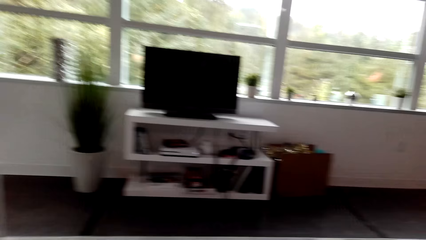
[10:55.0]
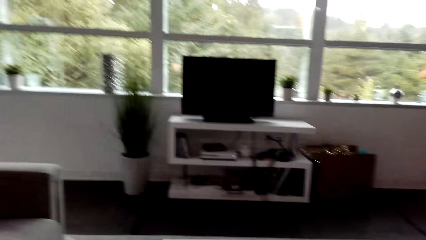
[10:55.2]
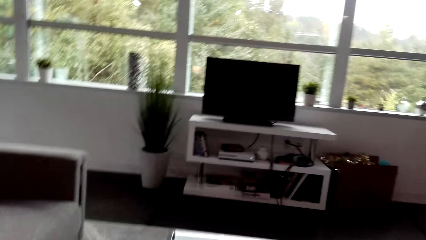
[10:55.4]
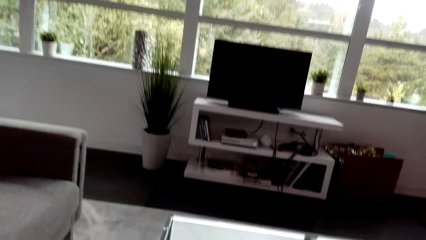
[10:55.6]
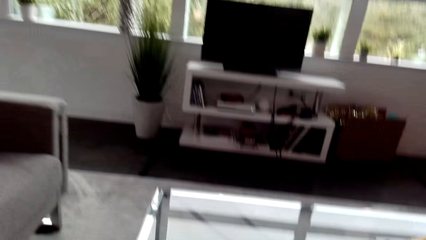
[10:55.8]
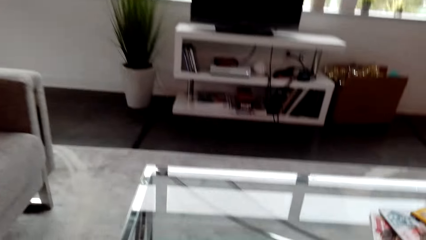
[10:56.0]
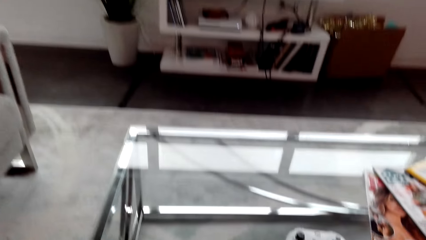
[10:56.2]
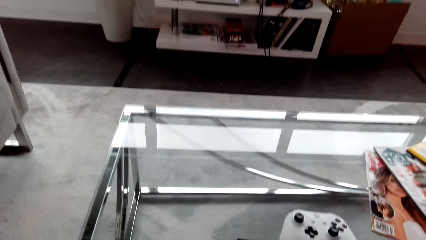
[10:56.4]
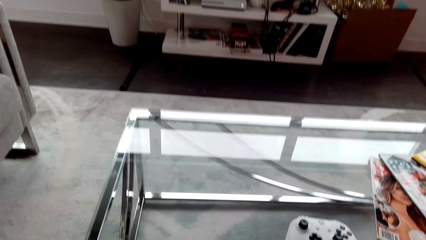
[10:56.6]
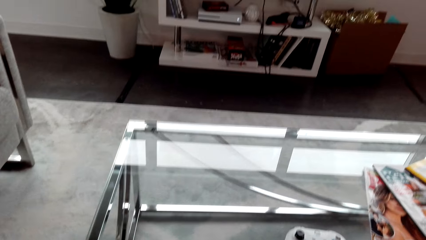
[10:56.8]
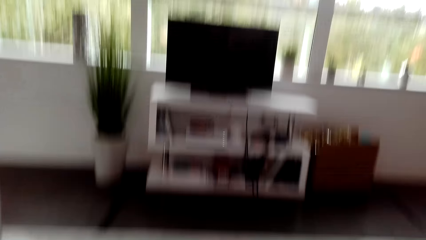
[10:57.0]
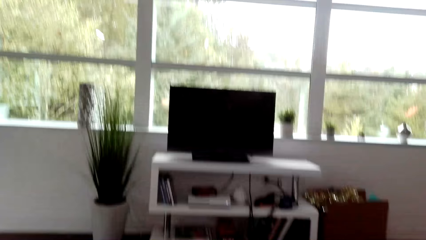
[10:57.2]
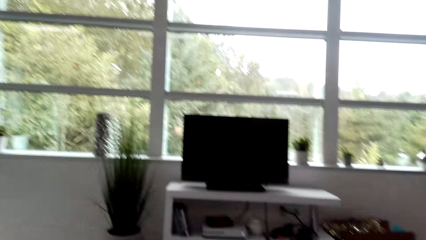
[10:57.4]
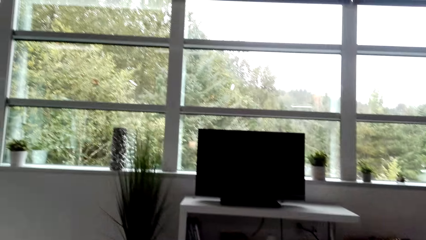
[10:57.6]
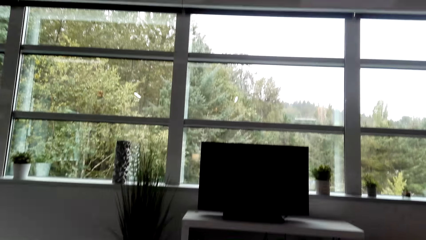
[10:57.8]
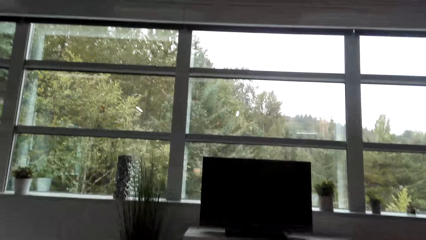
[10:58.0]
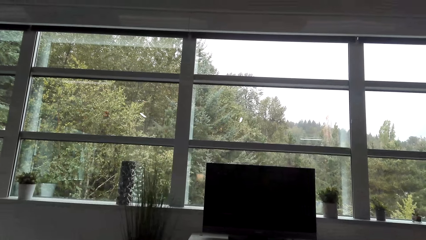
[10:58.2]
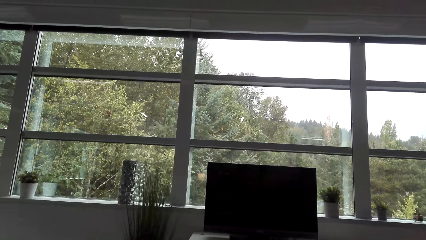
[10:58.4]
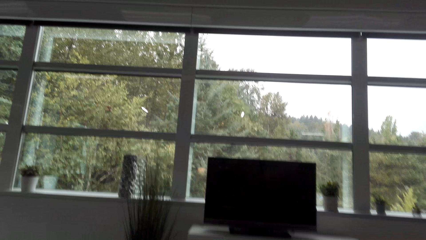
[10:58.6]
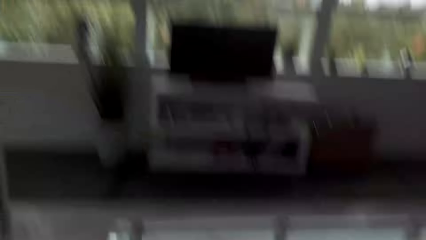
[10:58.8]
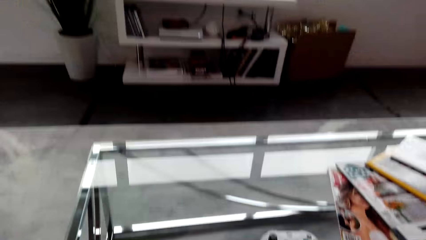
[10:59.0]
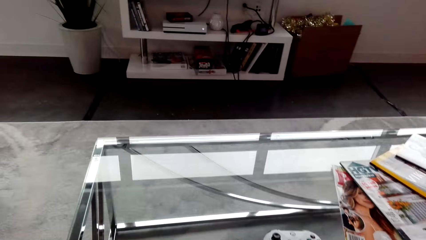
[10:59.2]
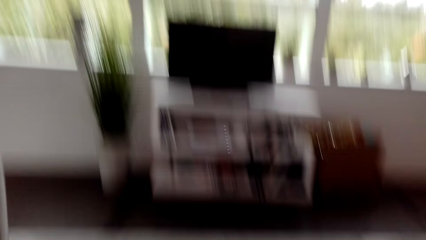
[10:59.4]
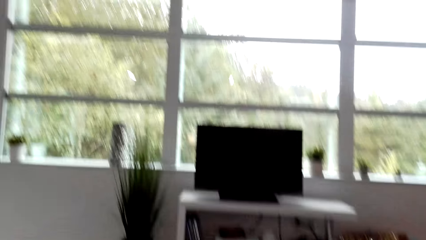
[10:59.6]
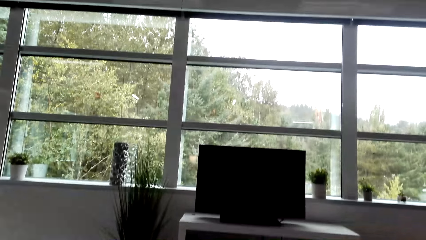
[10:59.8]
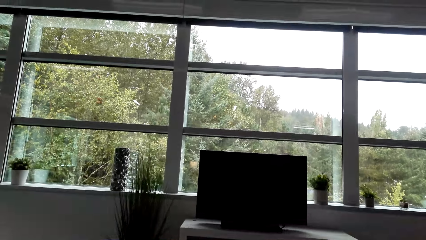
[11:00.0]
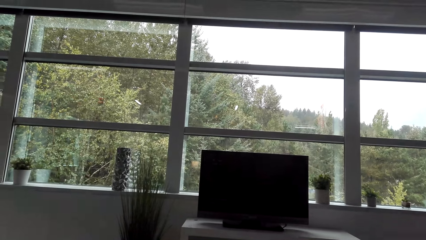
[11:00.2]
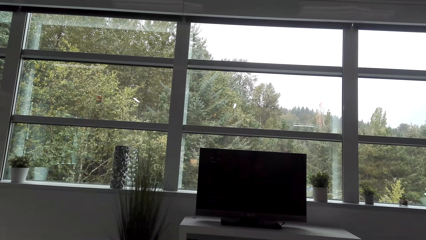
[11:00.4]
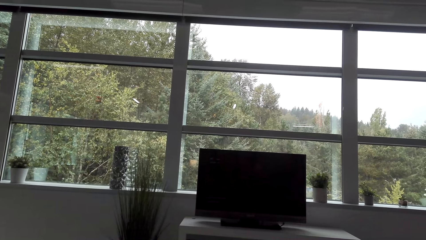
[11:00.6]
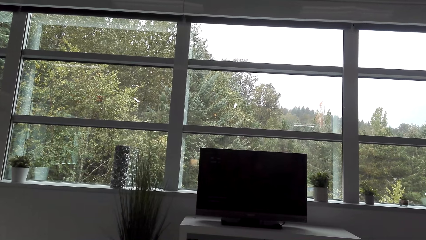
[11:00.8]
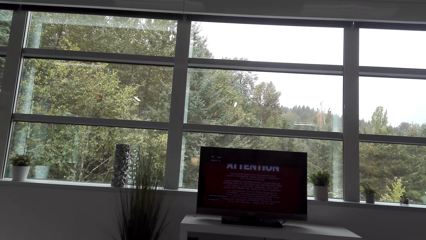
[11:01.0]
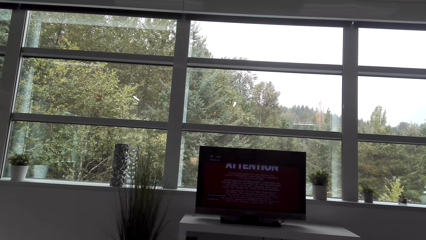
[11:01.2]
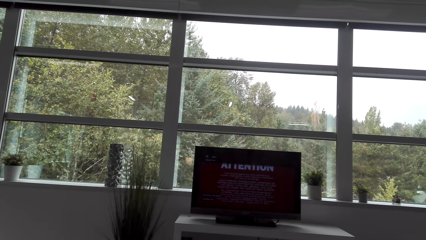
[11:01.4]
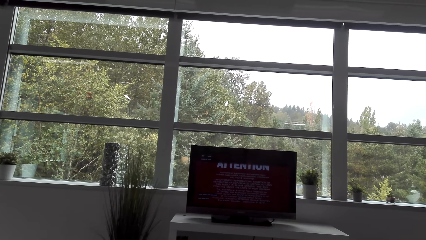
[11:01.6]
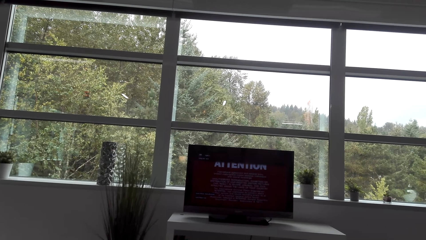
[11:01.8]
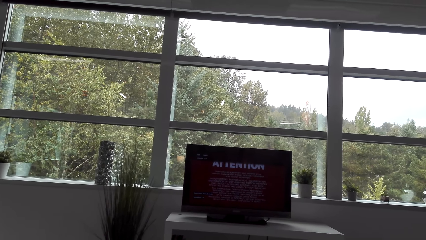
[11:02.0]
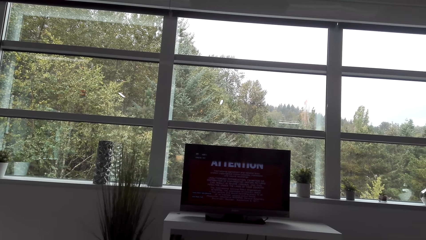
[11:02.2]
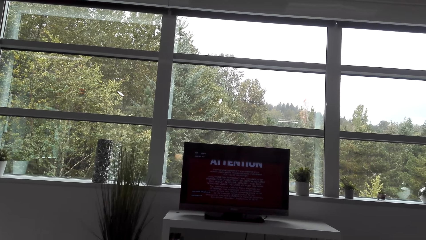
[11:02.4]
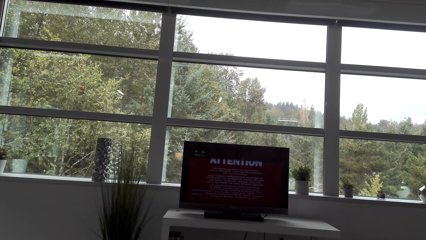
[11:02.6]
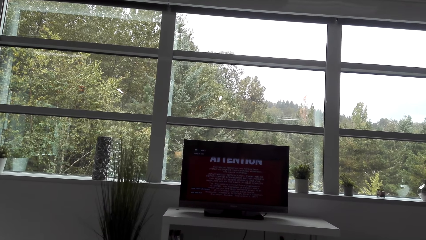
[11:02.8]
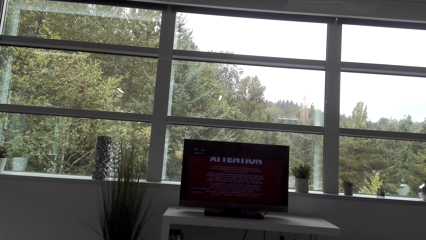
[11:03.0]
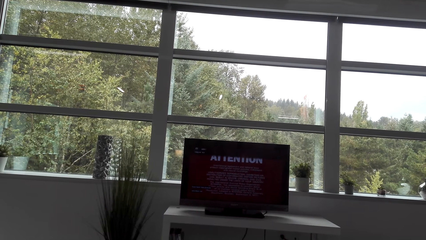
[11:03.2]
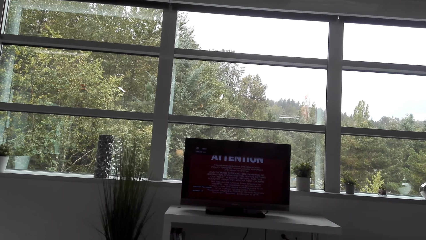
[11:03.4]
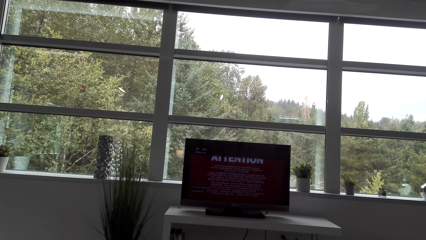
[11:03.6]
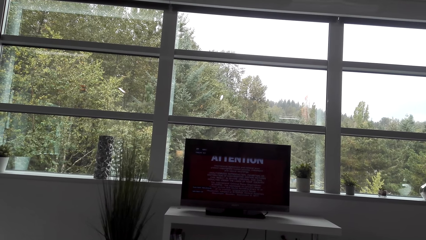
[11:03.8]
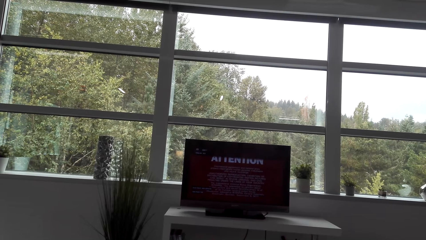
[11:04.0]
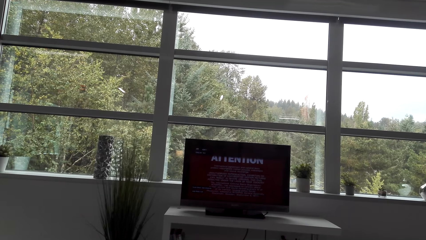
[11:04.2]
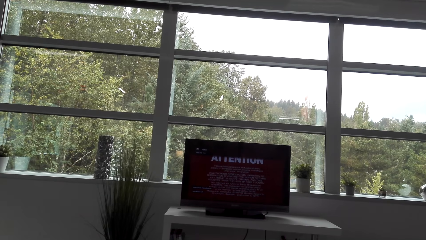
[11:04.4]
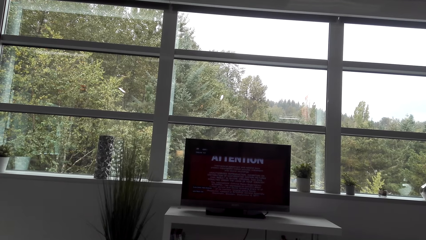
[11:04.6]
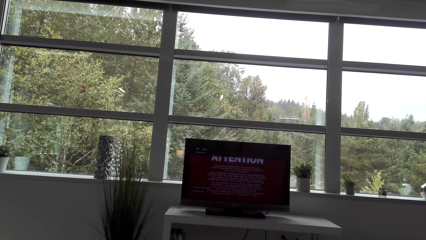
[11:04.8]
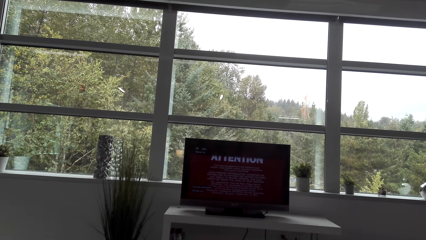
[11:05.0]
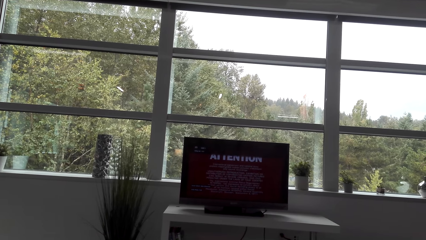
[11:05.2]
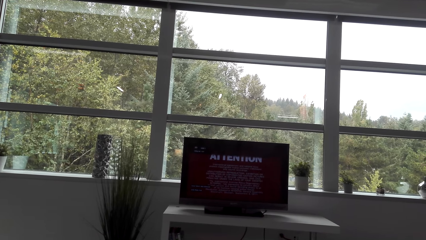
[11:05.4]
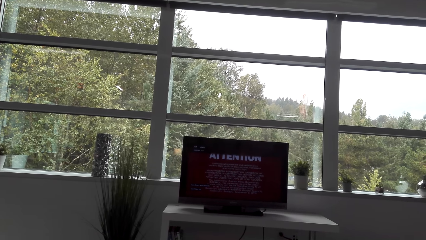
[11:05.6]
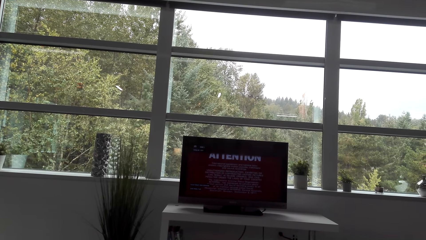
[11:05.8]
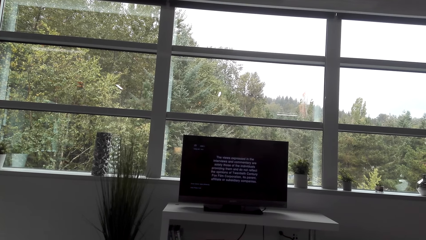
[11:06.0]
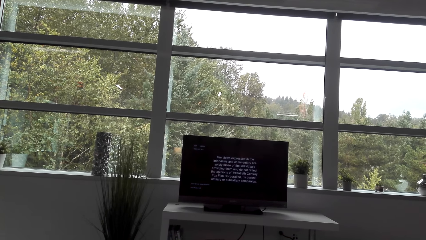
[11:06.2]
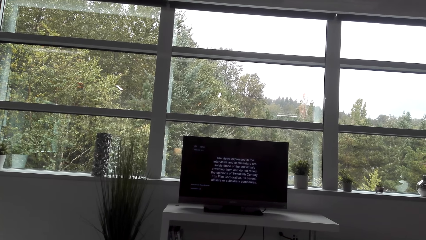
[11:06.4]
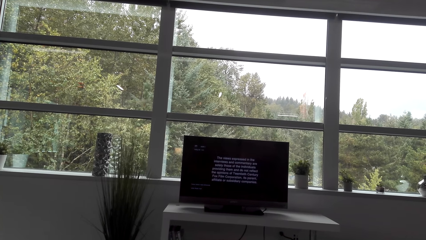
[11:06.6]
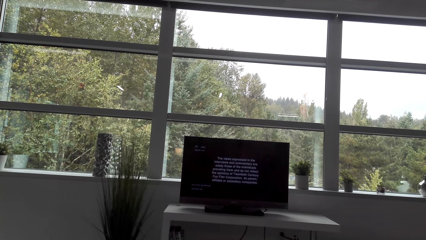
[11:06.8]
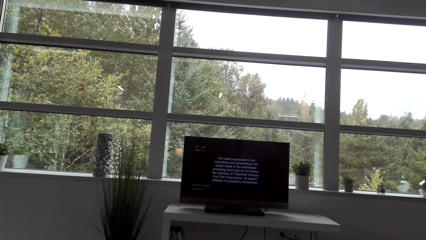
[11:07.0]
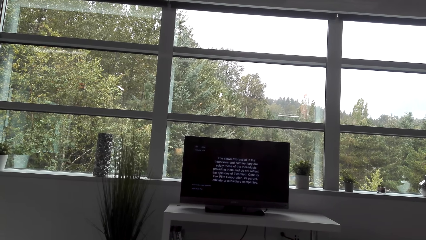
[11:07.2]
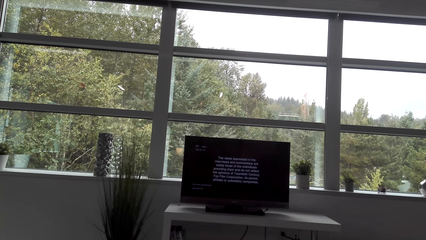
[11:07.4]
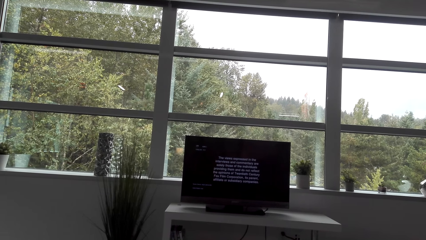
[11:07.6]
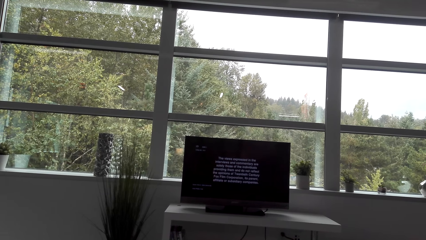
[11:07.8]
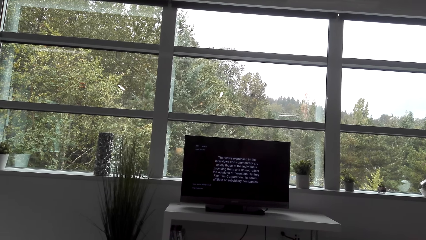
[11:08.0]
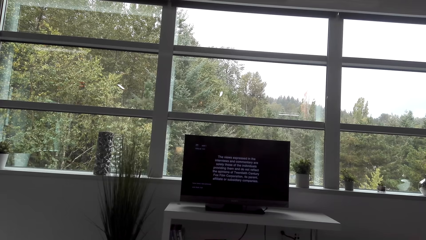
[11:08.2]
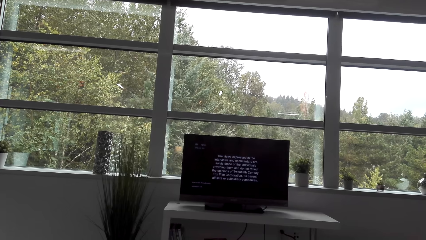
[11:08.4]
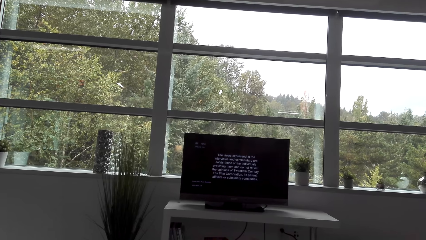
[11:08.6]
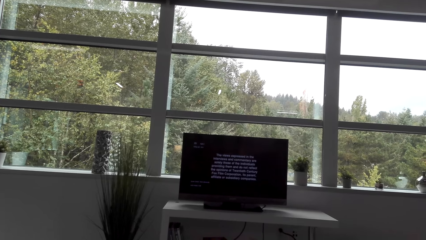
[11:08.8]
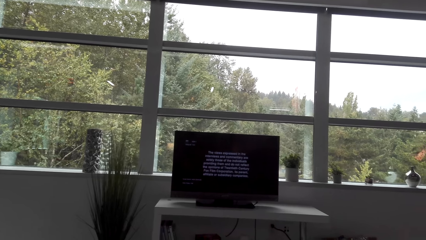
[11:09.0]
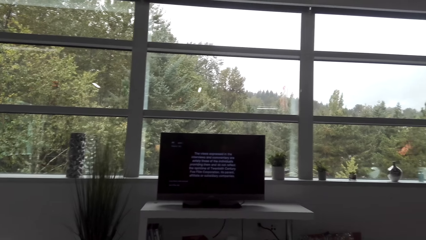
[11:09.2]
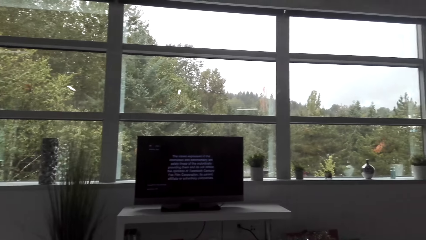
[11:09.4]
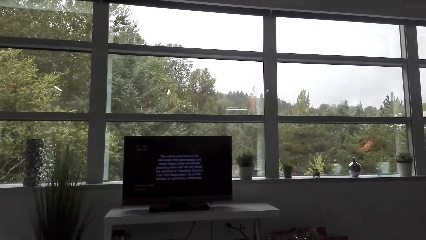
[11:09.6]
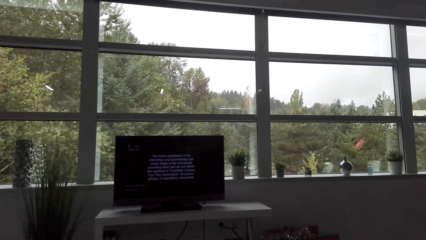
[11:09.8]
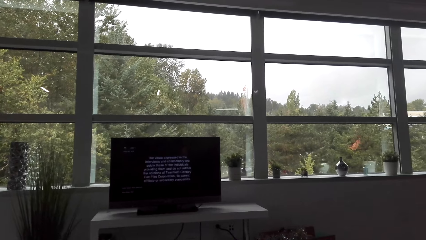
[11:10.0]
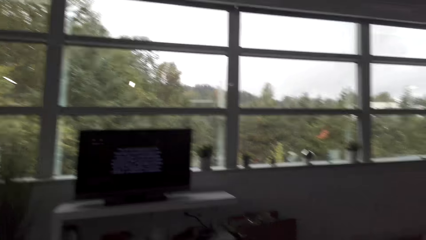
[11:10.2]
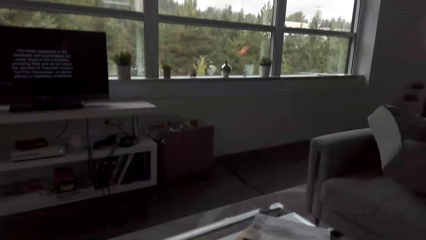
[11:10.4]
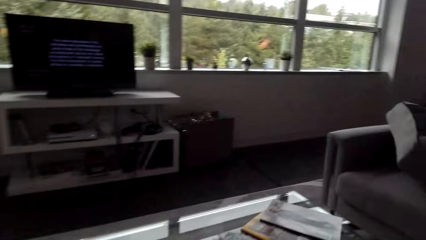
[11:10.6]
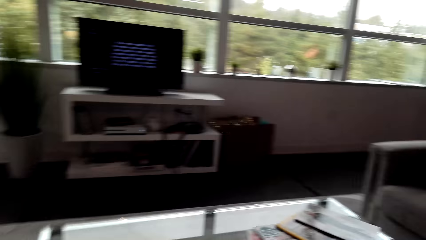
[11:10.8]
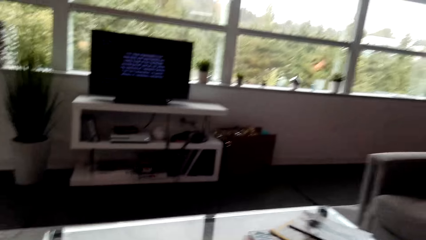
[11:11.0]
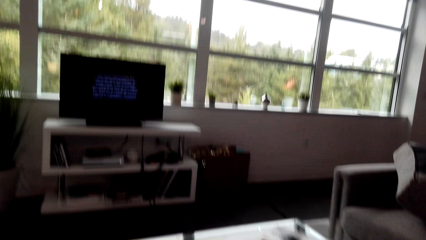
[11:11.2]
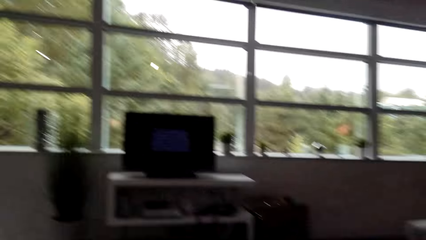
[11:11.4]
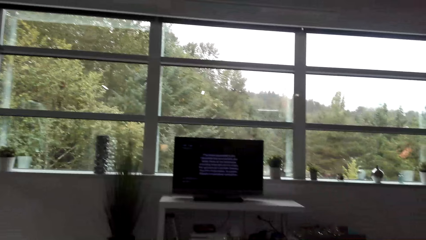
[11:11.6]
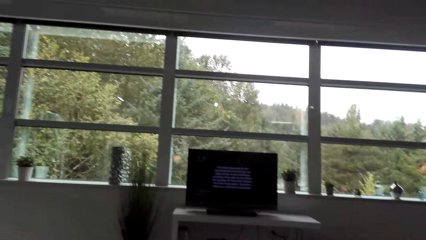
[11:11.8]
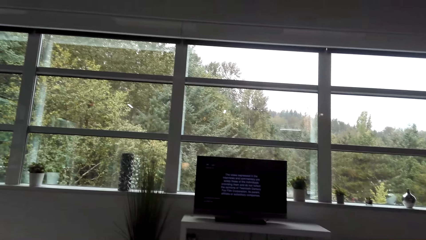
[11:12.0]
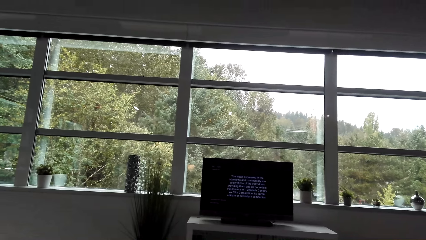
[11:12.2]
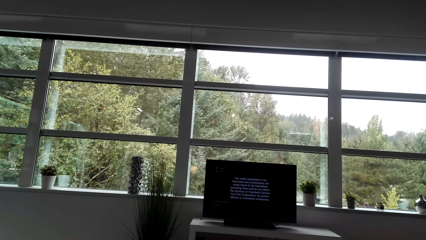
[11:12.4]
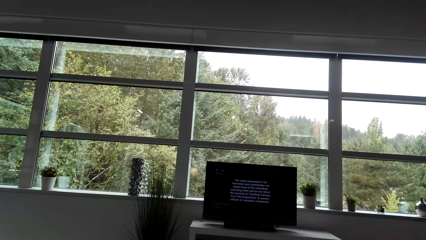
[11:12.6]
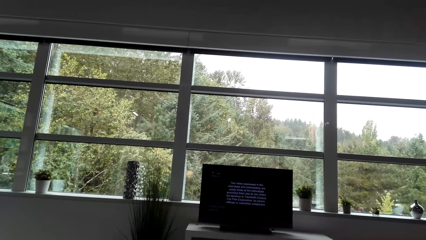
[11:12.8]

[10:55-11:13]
The camera wearer sits on the couch. They turn the television on. They look around.
